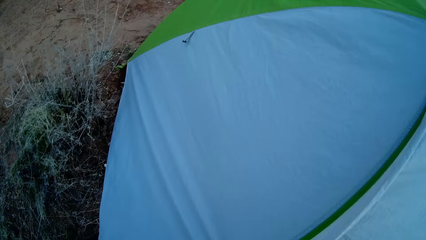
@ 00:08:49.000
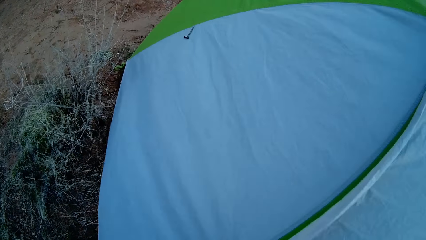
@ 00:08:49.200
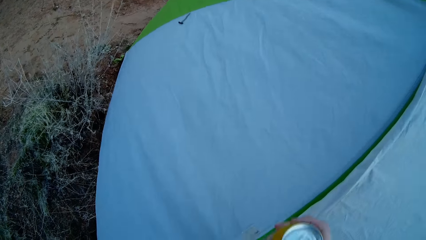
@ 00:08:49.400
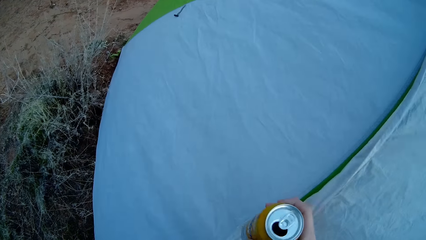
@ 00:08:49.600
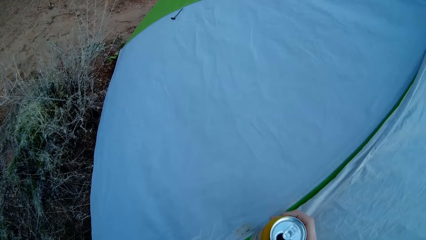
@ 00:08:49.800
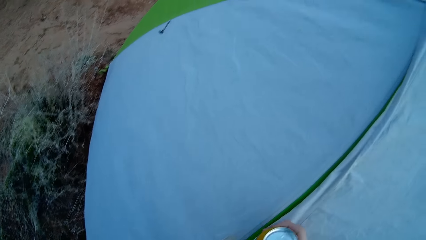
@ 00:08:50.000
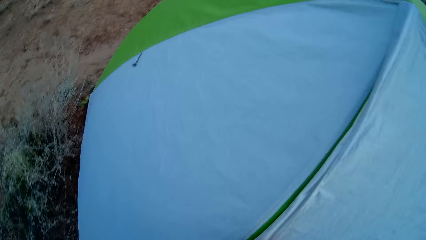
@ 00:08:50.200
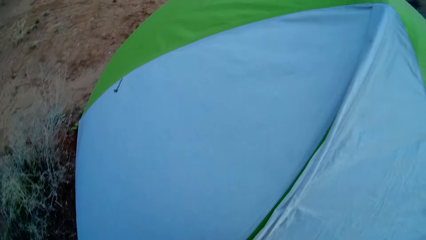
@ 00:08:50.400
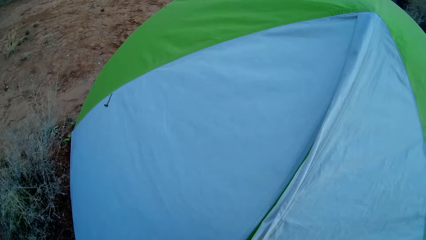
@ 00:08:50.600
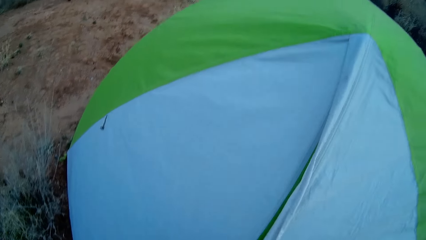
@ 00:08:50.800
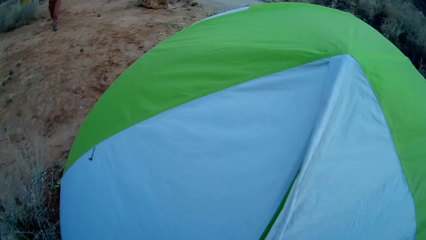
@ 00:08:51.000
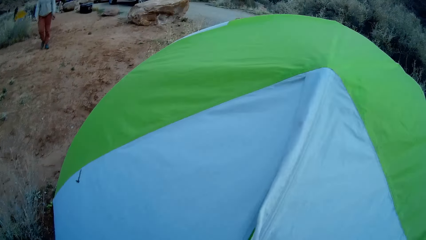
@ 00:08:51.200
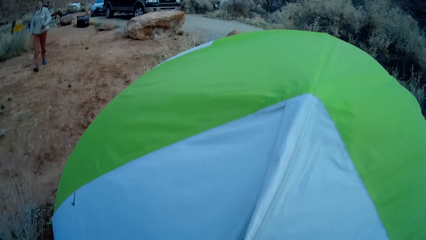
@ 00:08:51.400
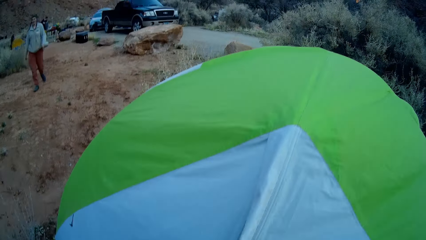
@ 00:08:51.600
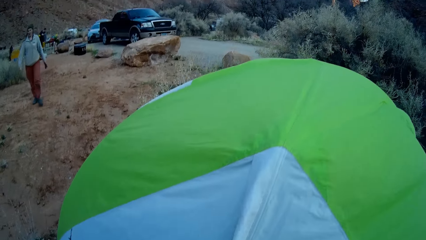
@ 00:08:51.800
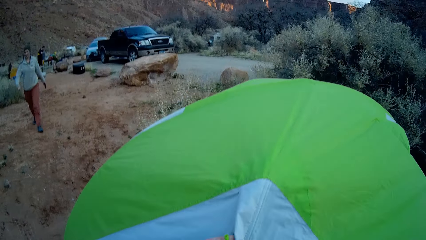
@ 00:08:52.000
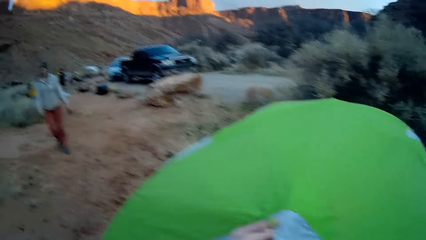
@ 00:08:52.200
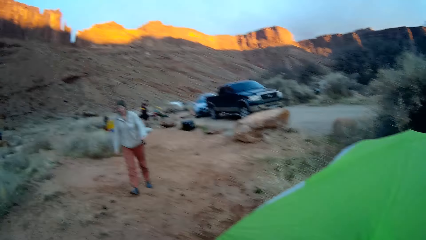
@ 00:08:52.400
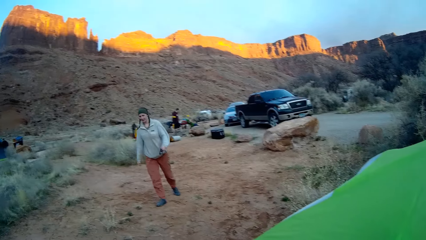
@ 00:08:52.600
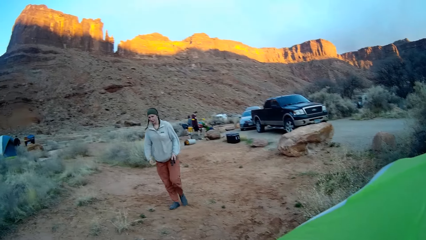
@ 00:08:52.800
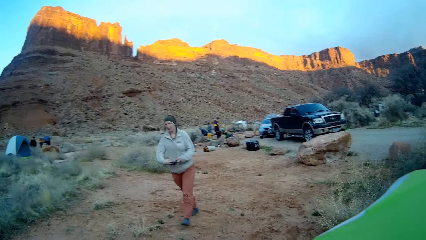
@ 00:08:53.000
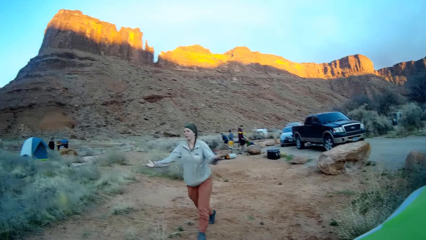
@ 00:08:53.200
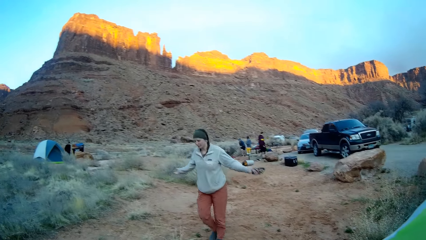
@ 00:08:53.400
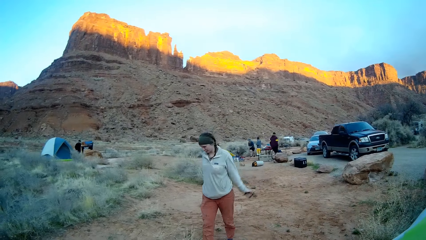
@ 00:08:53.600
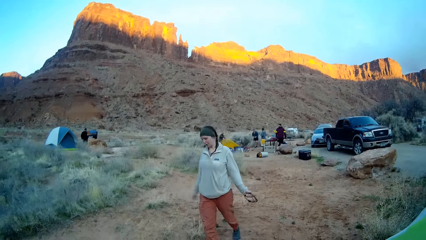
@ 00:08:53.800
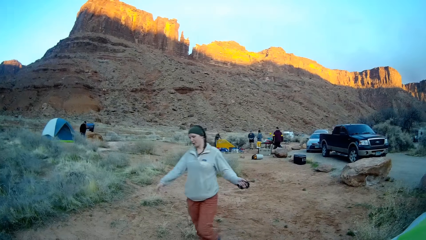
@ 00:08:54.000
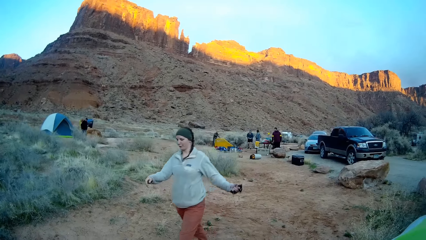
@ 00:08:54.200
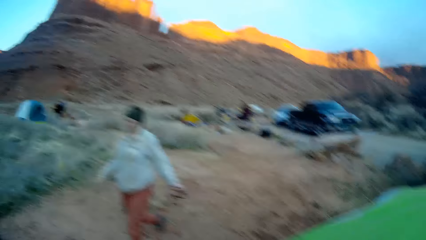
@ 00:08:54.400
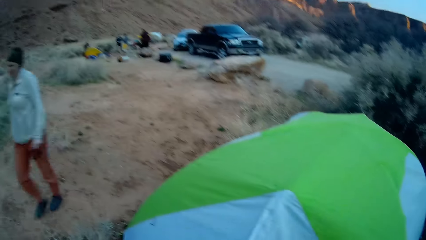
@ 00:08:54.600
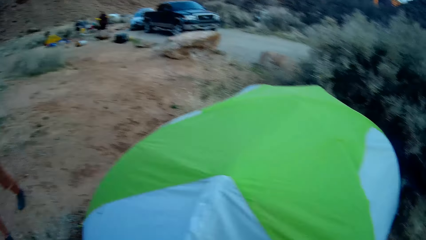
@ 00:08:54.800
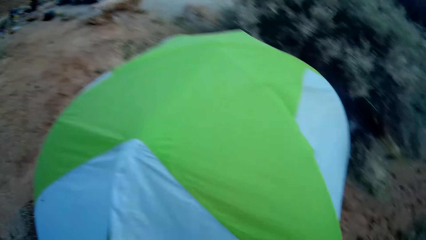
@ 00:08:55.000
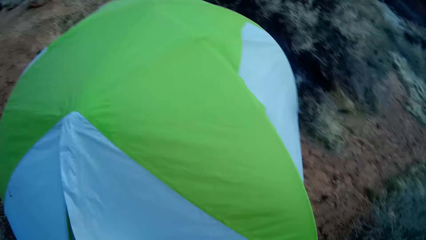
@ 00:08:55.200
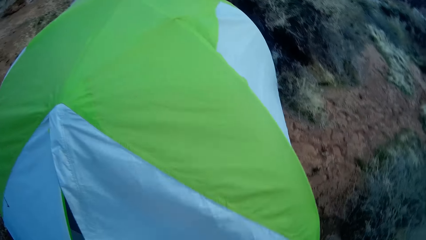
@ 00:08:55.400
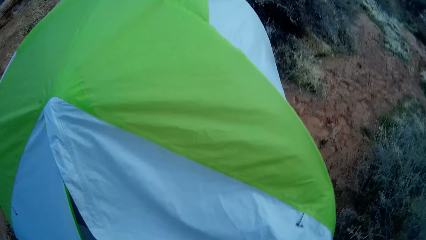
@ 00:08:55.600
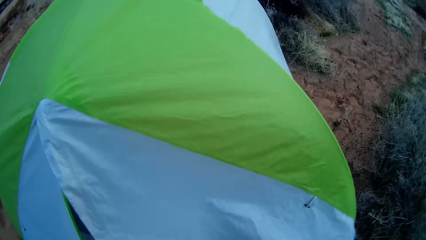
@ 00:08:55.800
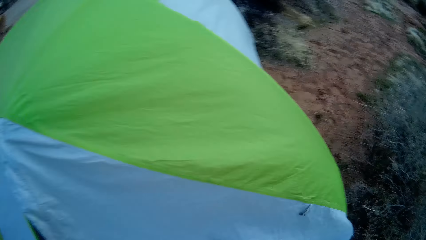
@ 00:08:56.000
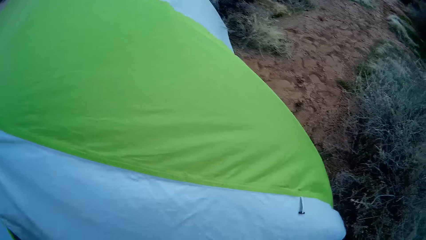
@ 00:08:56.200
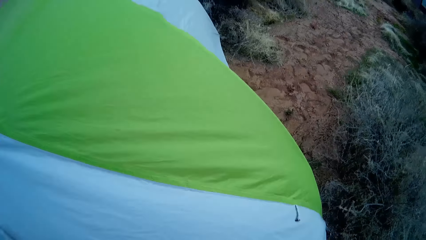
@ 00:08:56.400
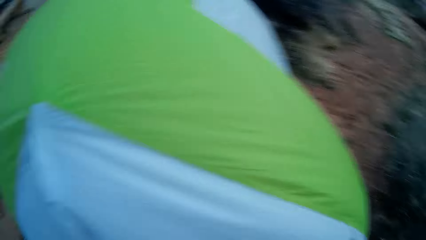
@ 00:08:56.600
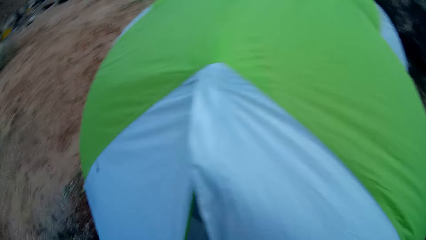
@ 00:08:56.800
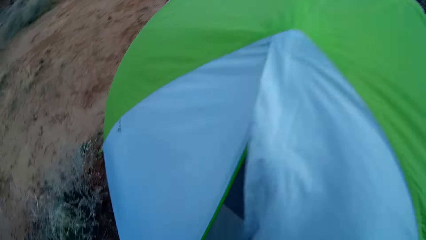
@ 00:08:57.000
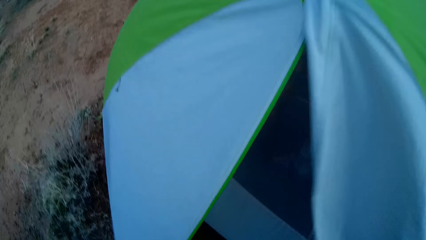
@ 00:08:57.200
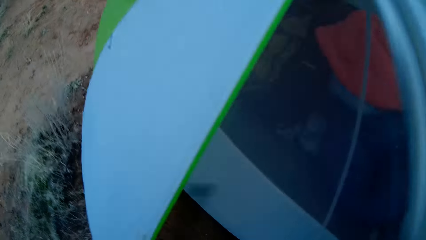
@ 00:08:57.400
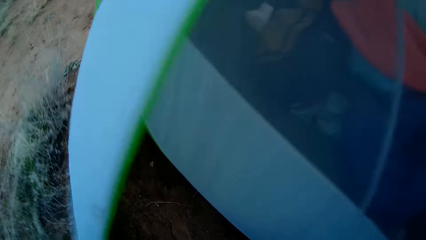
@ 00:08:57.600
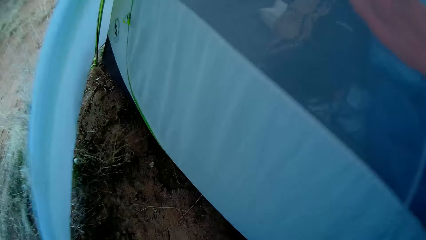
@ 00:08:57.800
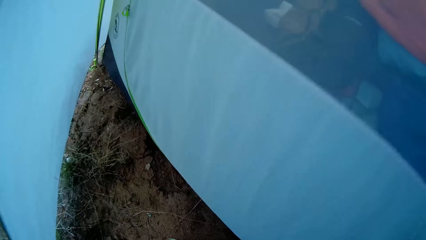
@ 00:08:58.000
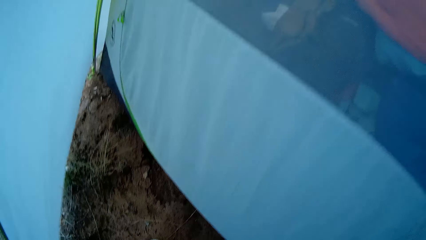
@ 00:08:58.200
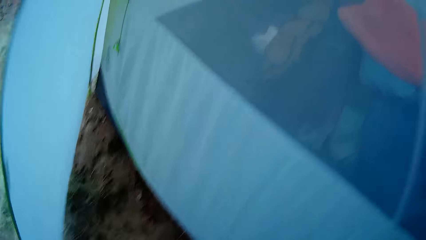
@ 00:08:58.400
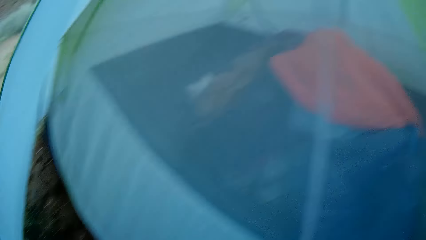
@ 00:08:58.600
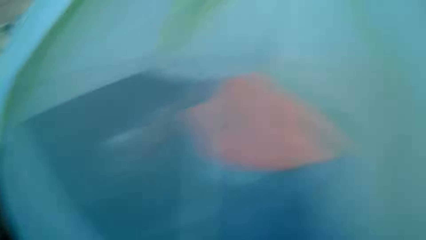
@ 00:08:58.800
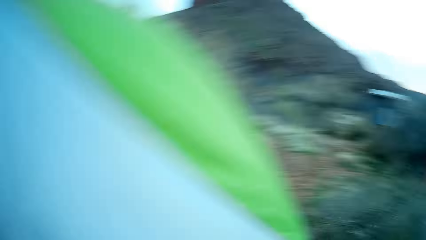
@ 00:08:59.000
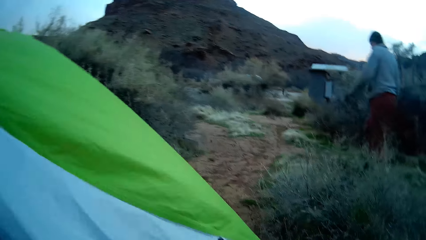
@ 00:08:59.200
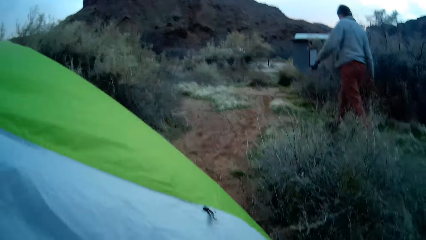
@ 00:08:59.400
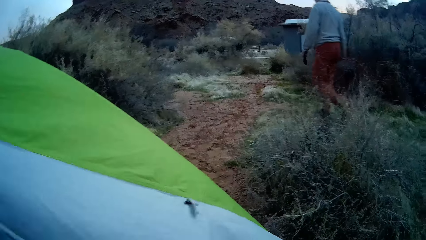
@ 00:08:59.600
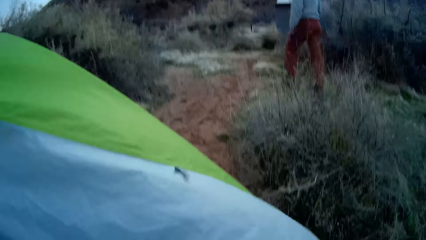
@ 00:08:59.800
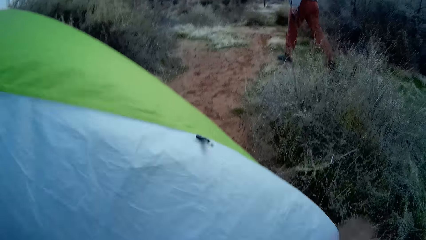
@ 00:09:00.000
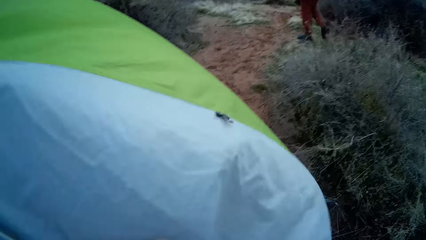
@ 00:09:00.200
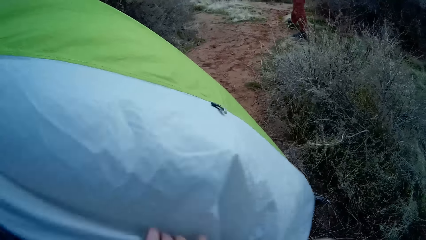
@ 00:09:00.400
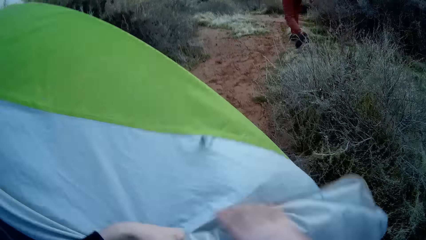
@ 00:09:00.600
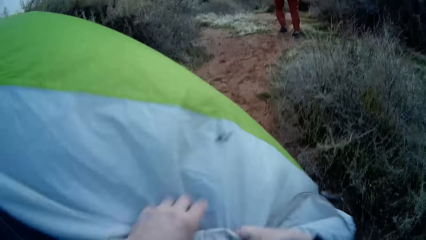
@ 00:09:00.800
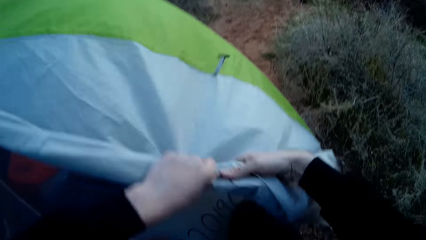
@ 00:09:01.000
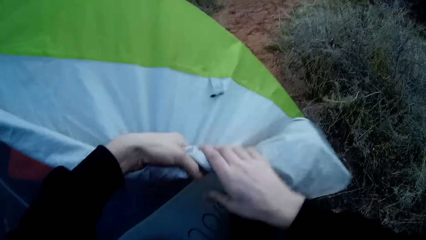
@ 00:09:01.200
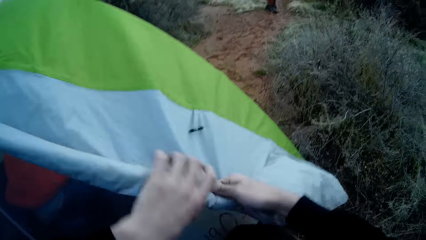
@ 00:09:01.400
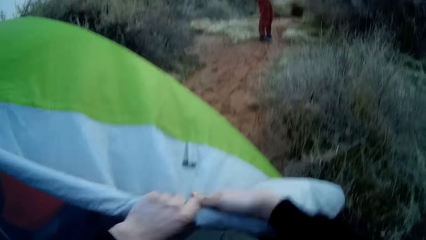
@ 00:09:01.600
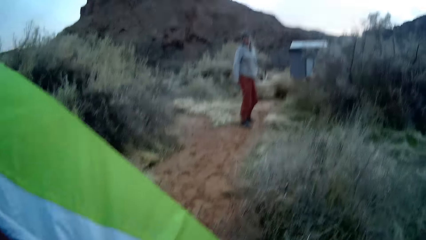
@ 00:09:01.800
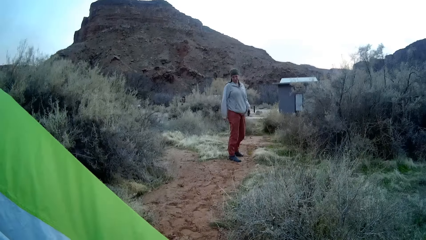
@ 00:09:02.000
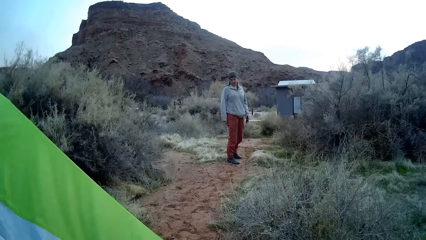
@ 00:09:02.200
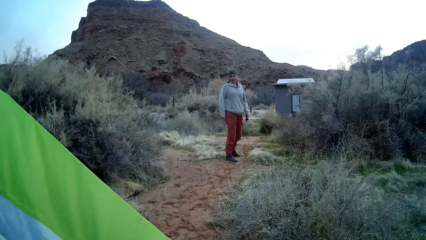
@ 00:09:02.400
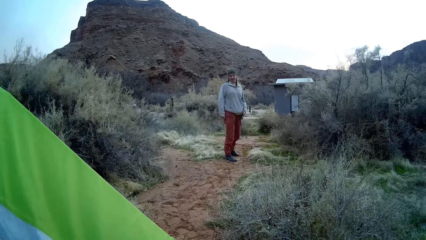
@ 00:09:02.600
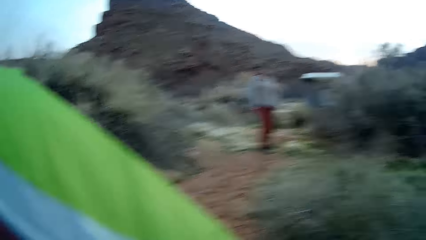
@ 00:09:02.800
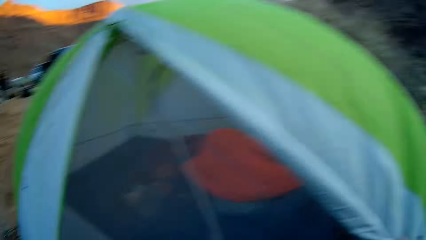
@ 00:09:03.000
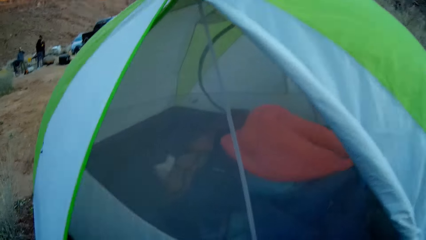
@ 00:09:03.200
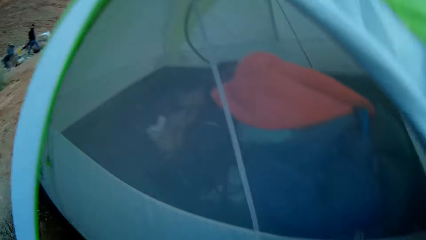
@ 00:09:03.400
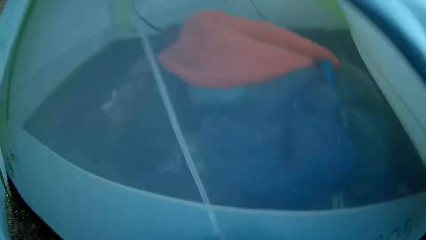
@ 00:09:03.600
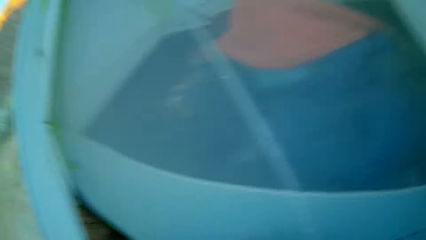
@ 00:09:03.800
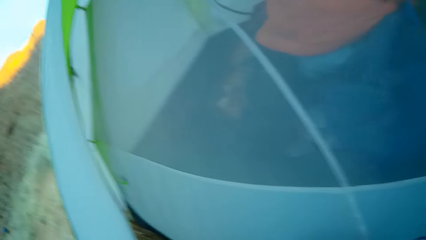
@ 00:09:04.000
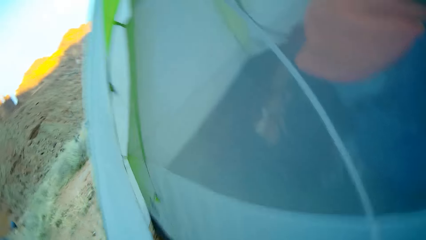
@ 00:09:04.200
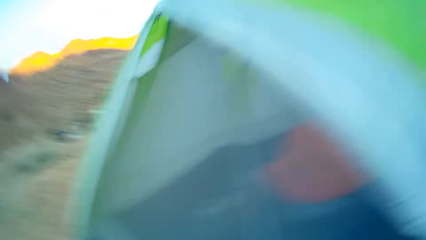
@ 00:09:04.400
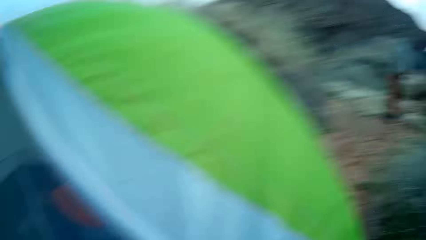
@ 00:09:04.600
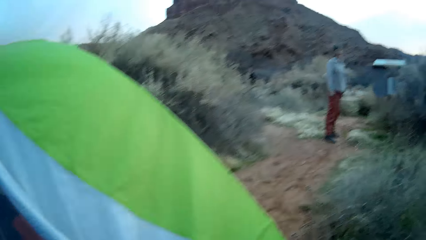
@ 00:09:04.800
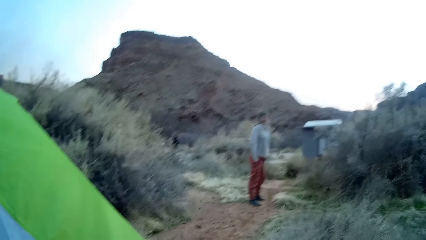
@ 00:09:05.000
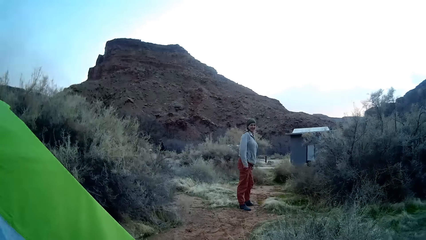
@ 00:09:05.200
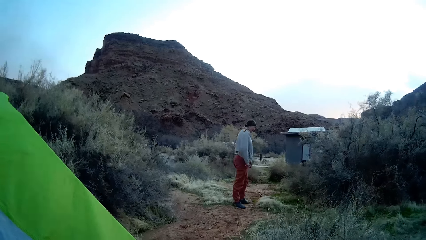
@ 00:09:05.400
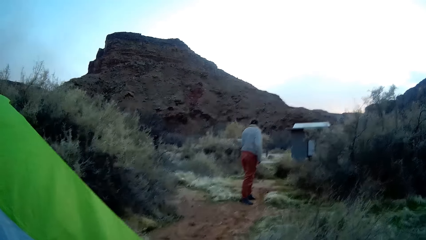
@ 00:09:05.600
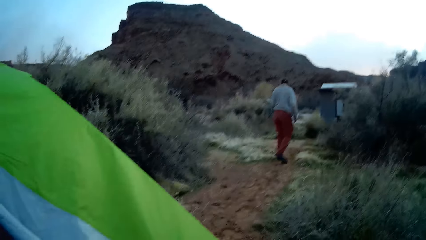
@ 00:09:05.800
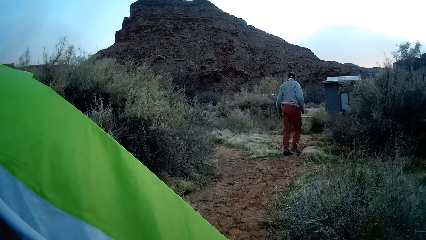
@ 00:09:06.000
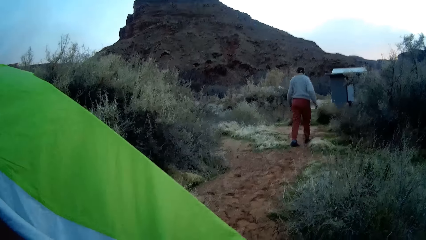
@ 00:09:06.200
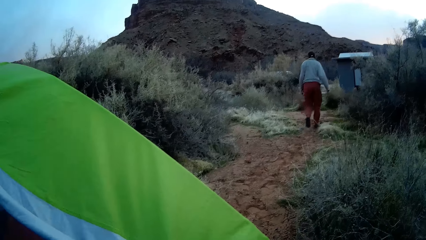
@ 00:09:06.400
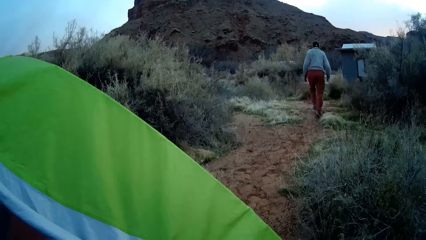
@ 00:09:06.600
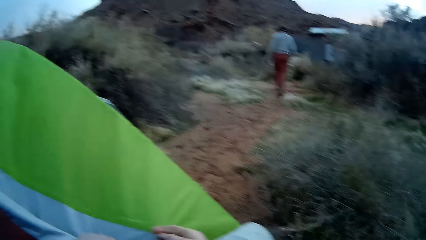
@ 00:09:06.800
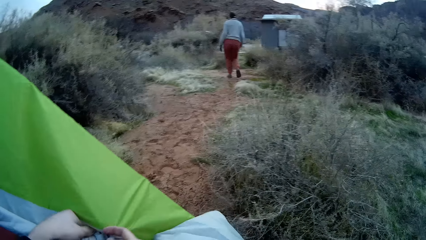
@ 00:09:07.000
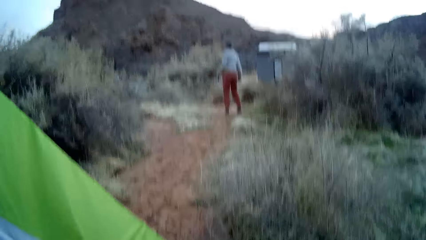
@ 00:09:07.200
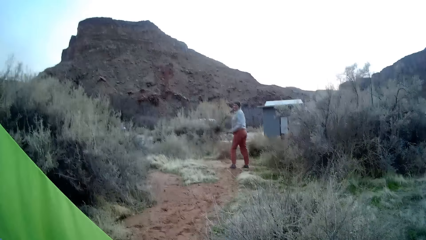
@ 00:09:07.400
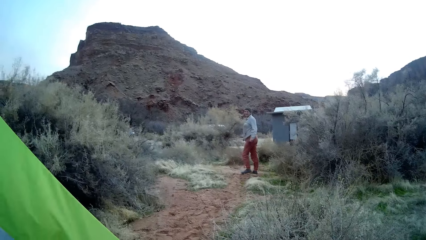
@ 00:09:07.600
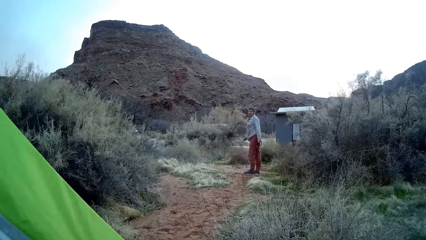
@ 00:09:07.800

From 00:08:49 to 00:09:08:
A lady walks around. The camera wearer interacts with the lady. The lady stretches her hands. The camera wearer adjusts the tent. They enter the tent. They look around. The lady walks around. The camera wearer folds the tent. They adjust the tent. They look at the lady. The lady stands. The camera wearer looks at the tent. The lady walks around.
